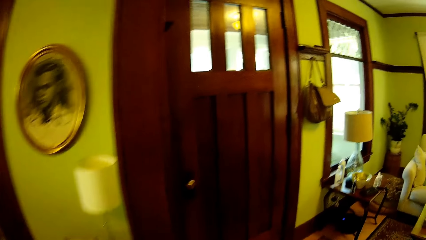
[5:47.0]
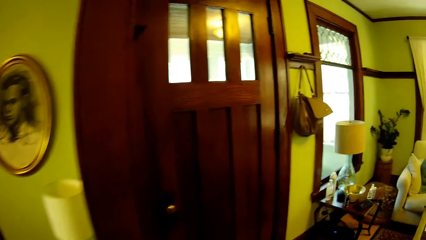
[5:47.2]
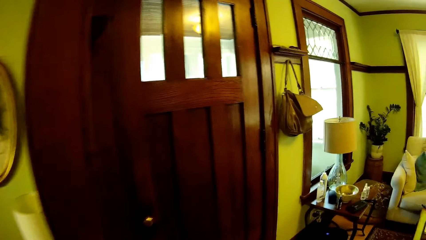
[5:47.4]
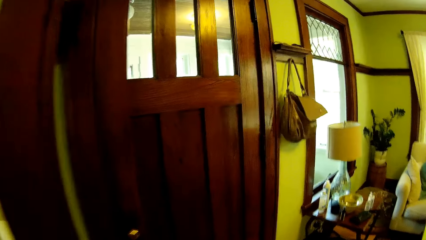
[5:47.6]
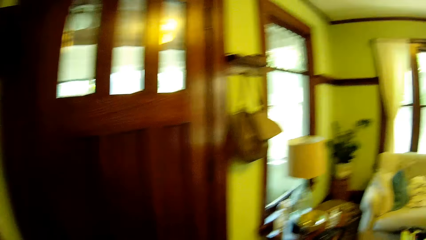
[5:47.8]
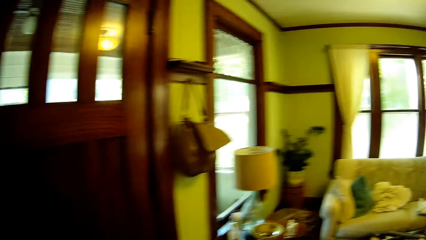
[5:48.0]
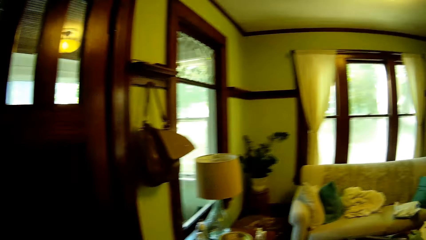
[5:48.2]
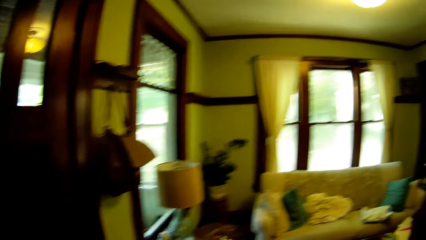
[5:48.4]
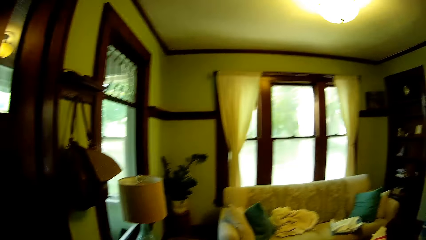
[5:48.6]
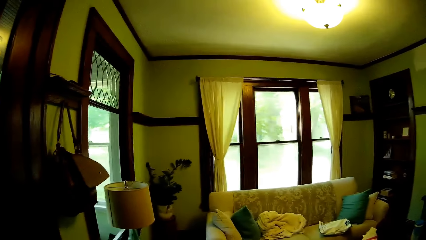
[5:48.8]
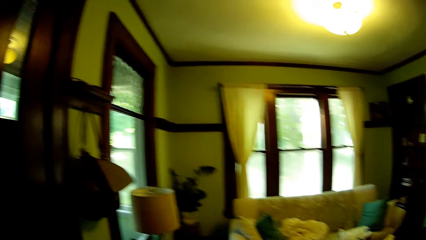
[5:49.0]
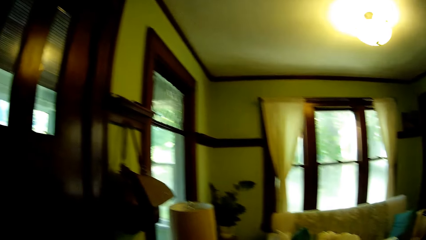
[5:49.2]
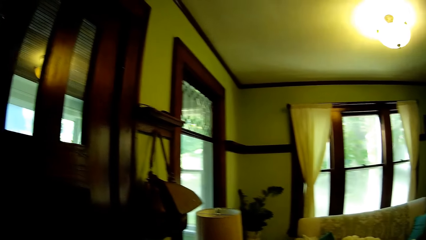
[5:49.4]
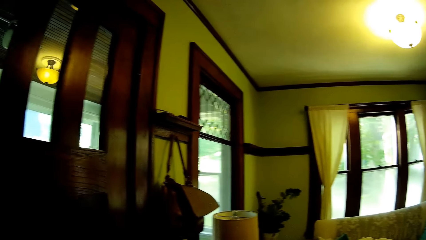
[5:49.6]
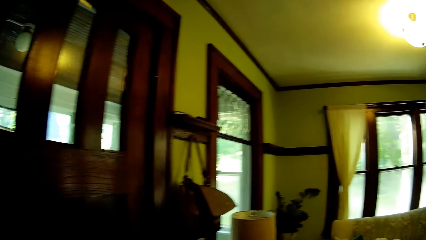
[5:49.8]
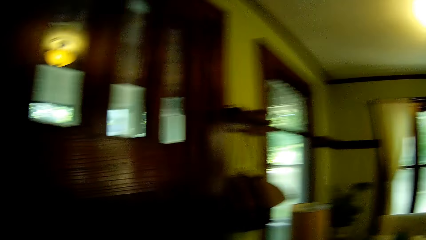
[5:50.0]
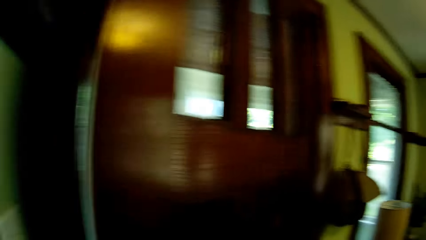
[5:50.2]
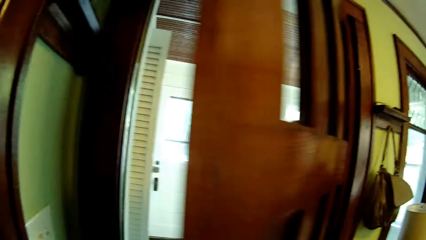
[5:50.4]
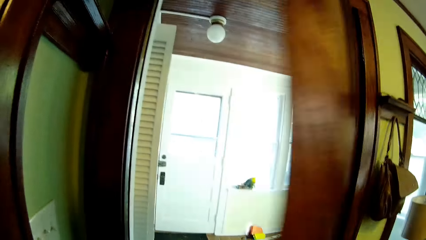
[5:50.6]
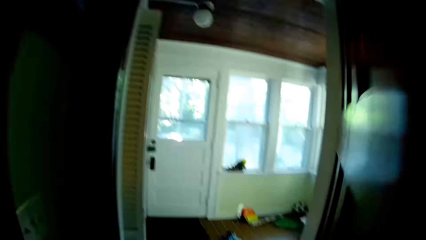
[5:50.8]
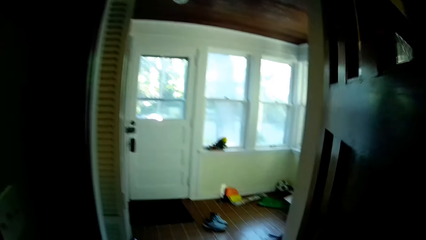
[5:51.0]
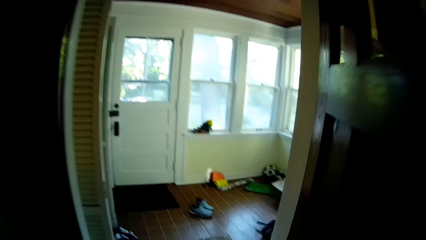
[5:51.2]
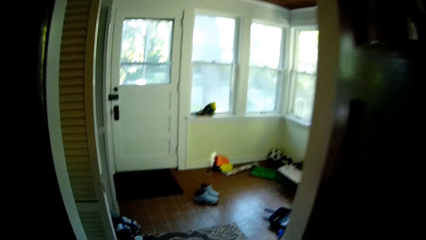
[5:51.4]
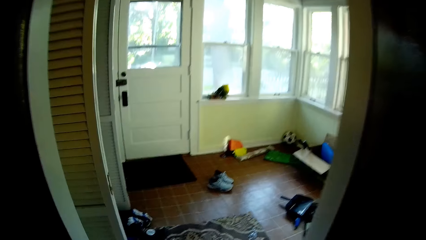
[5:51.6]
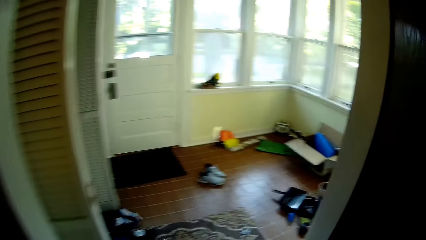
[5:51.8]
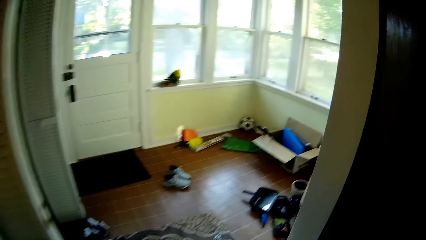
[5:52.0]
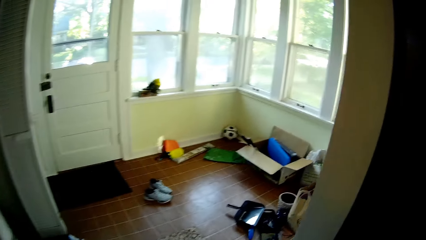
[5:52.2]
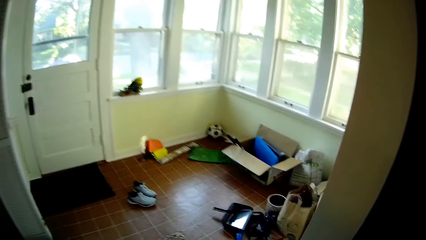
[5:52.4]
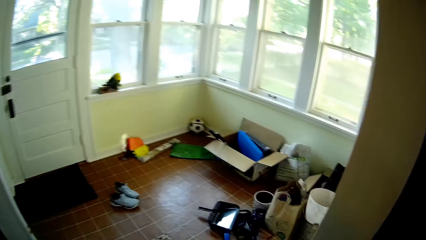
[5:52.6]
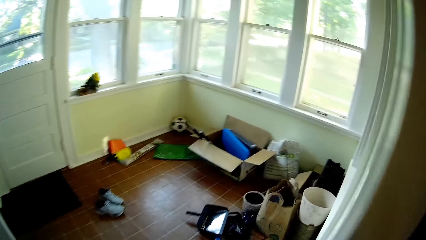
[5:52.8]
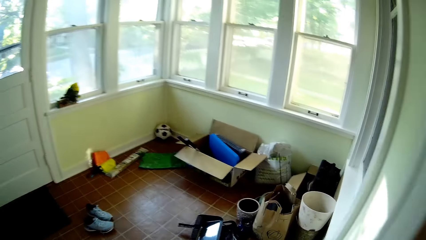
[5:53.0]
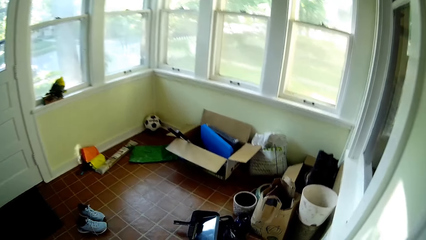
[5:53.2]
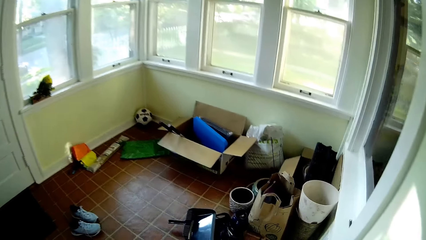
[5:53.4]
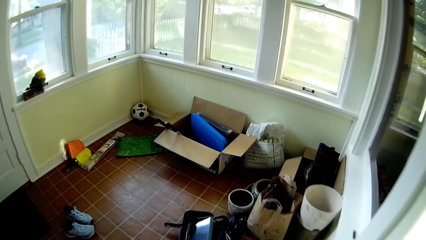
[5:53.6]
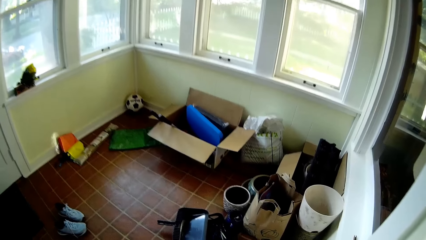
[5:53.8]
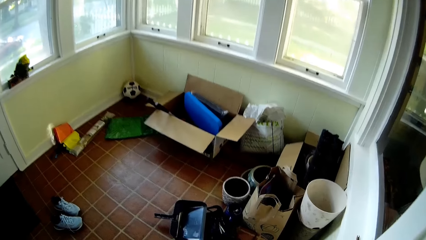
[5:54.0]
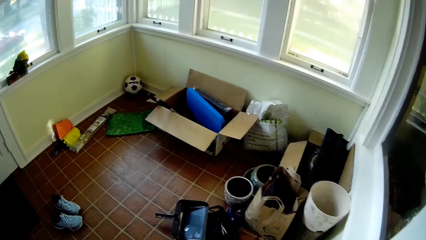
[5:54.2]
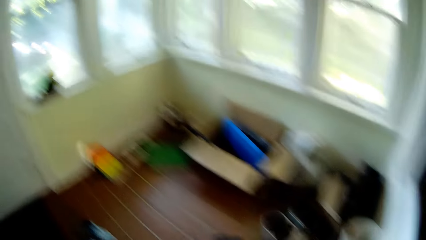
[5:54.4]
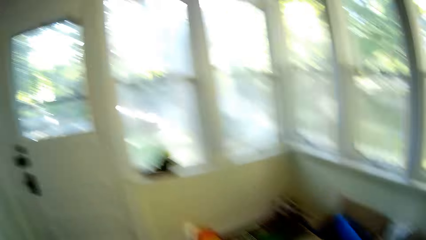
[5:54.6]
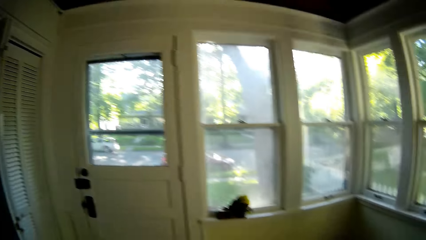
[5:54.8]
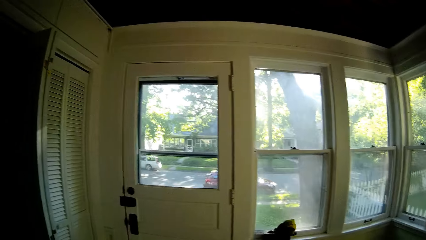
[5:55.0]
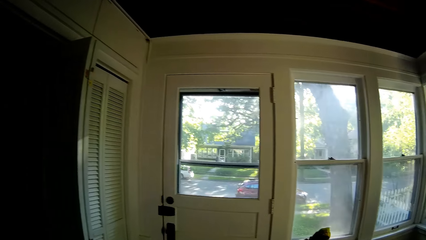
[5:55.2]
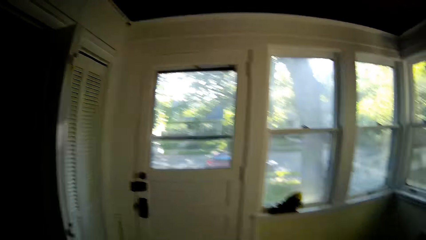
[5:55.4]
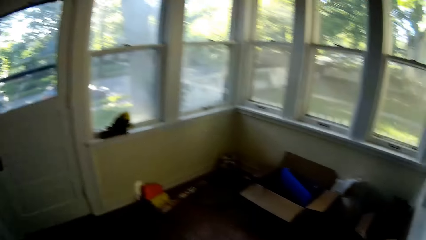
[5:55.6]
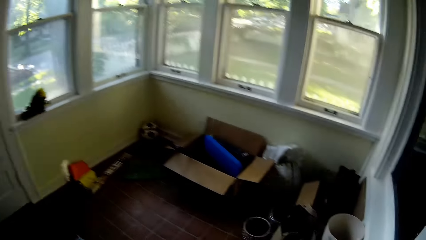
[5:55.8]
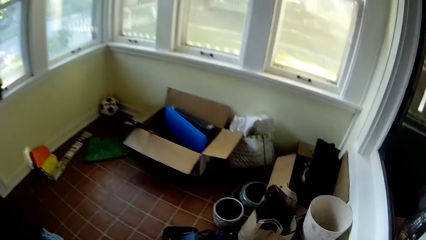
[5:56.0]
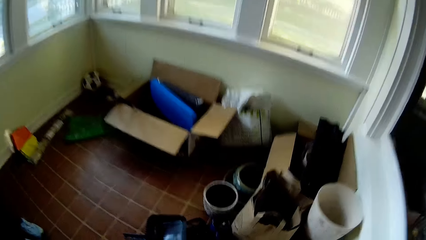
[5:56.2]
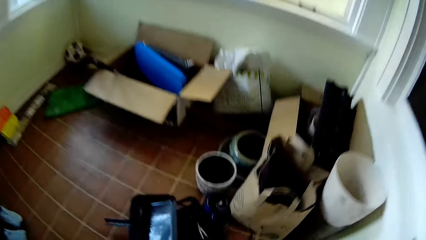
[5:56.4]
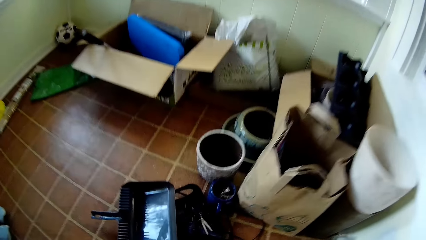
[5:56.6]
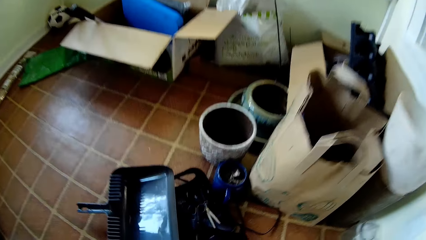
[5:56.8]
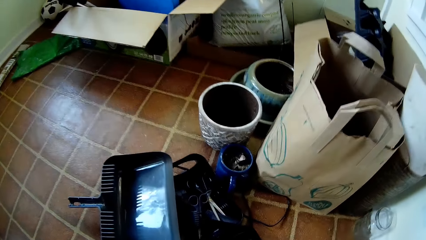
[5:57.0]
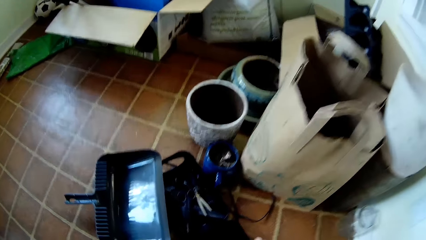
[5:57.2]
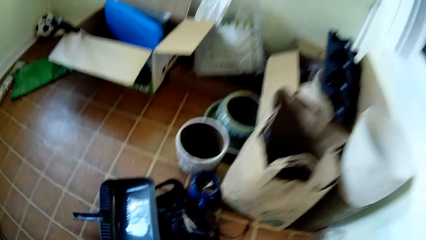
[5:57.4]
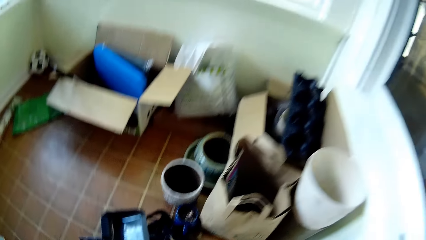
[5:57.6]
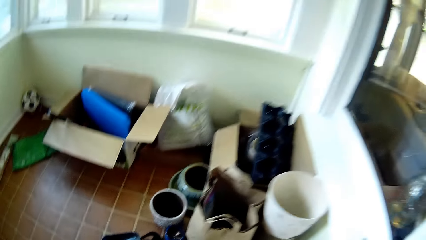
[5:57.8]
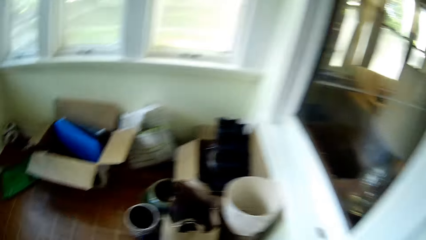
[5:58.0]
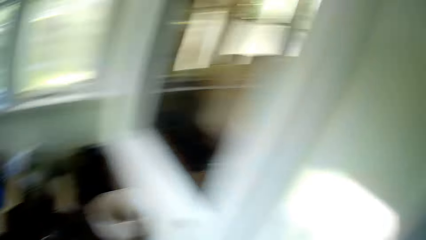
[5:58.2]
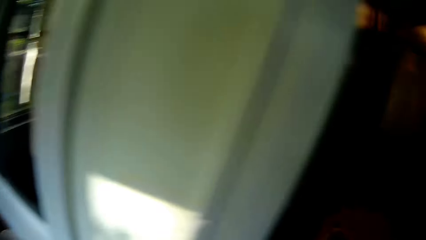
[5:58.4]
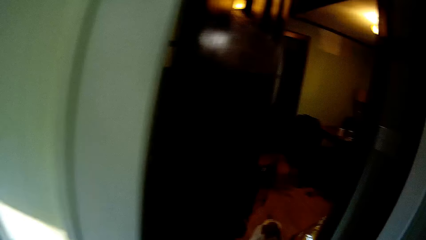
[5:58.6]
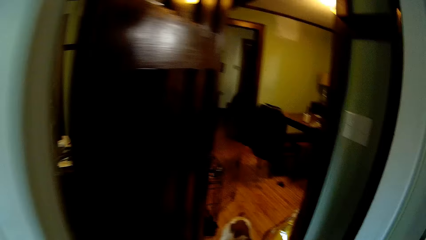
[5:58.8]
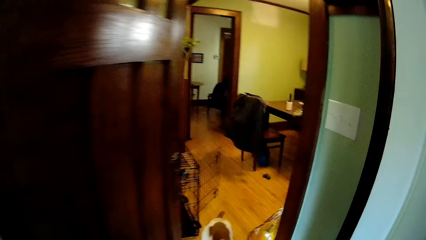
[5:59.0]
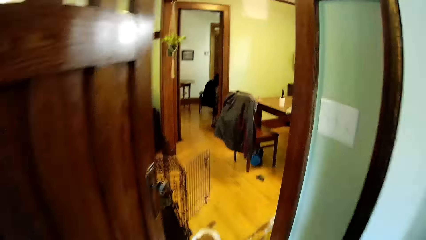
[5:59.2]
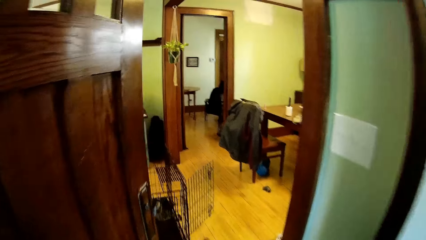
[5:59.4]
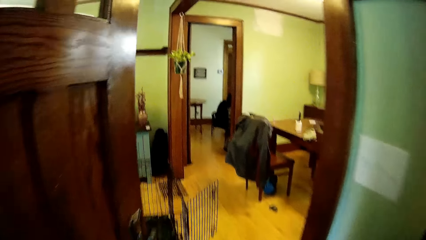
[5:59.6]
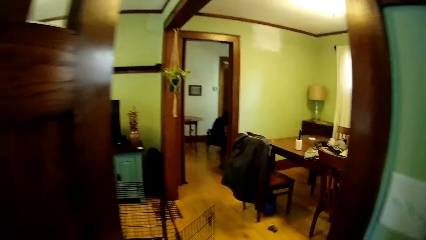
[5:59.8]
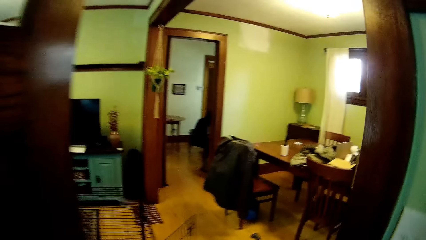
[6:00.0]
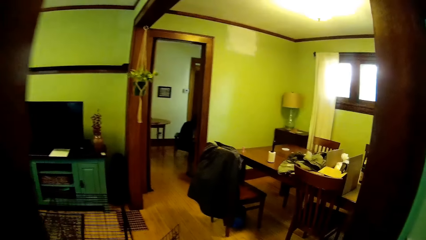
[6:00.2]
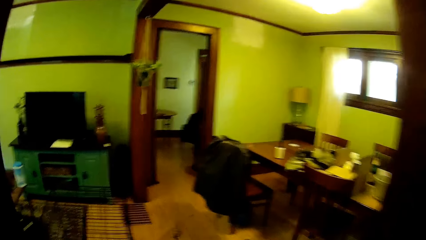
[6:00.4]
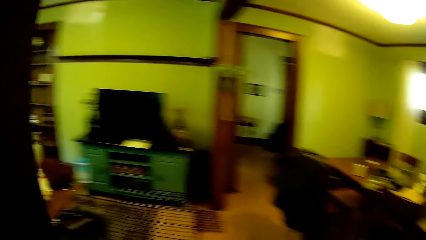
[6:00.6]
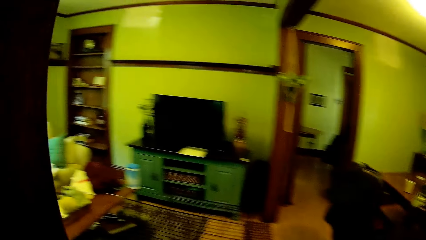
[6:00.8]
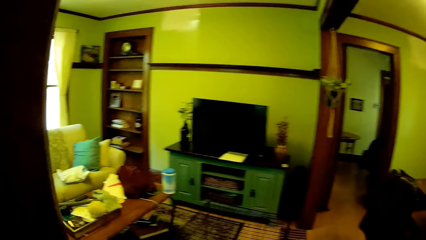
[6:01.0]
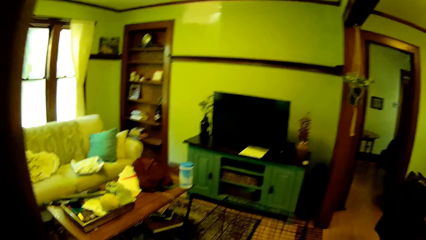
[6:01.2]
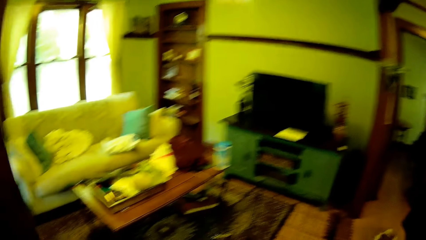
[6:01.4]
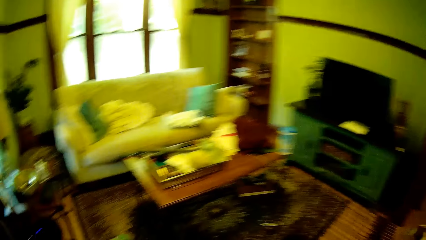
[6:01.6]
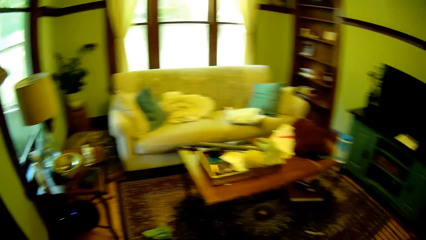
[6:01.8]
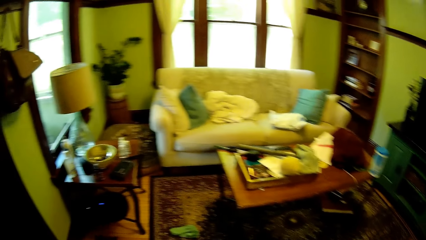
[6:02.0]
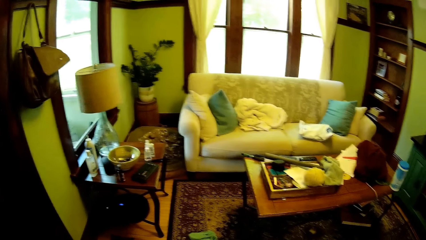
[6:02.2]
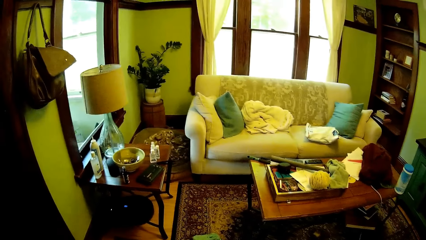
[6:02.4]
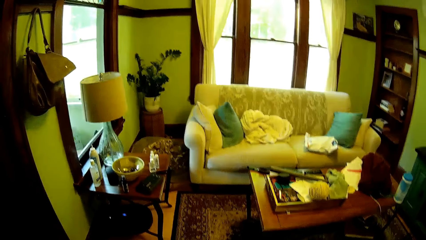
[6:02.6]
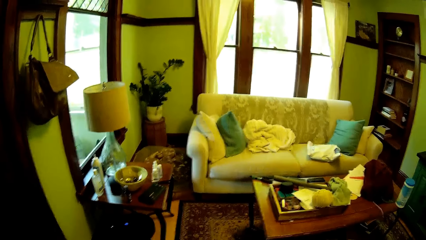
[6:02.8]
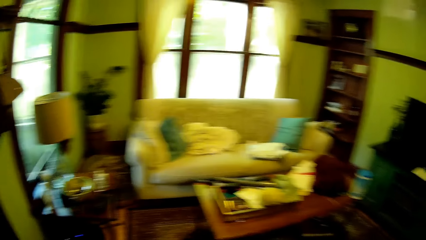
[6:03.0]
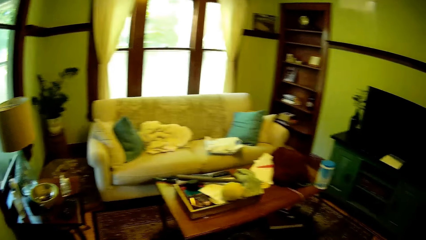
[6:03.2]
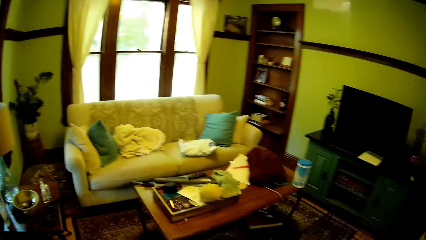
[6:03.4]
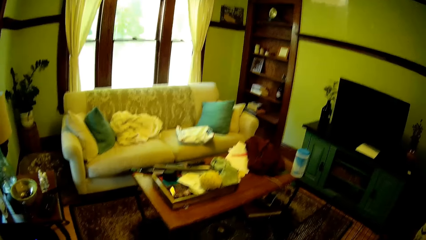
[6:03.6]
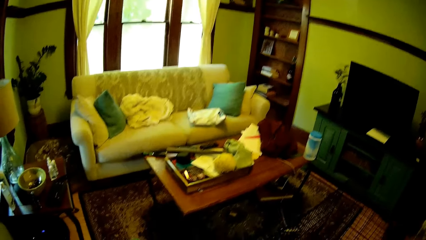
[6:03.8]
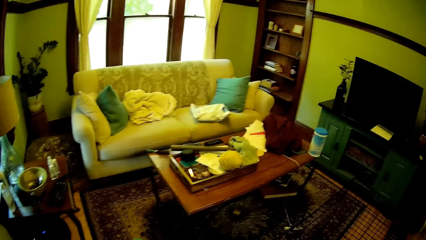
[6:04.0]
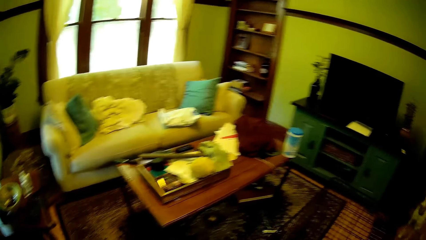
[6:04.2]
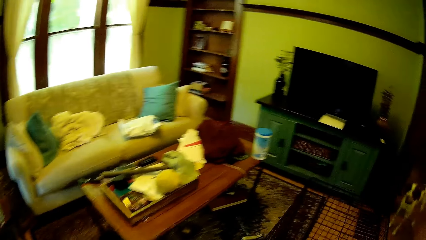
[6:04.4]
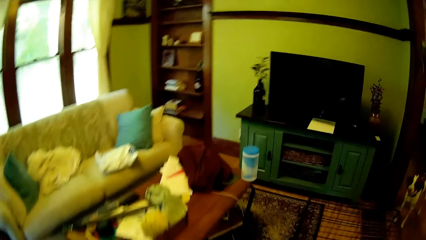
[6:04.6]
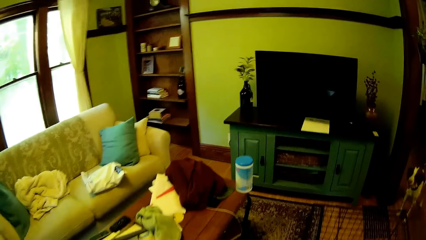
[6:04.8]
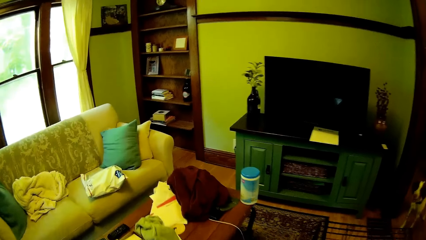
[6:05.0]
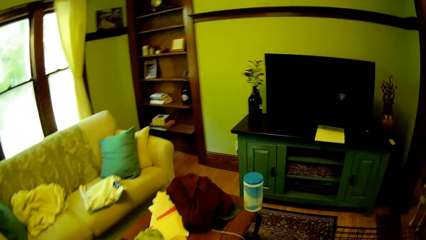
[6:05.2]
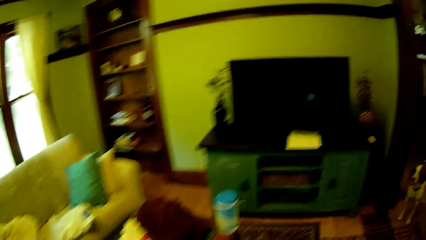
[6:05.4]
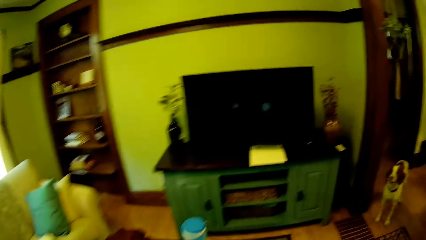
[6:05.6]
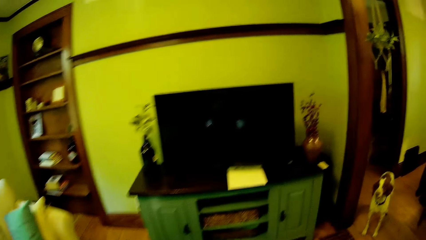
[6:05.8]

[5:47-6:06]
The camera wearer opens a door with his left hand. He walks in the house. He bends towards the floor. He walks in the house. He looks around the house. He walks in the house.
